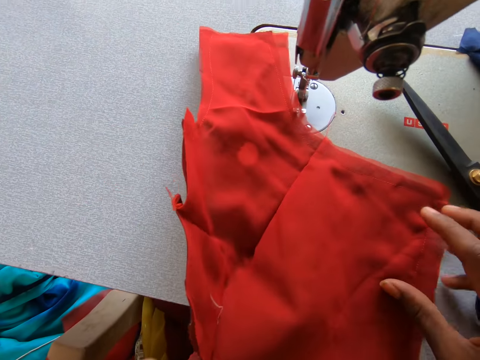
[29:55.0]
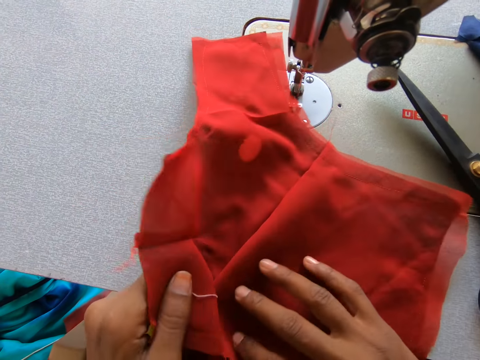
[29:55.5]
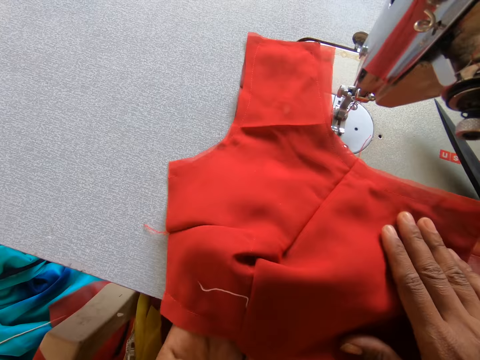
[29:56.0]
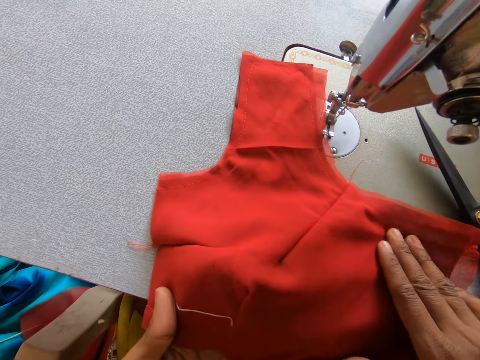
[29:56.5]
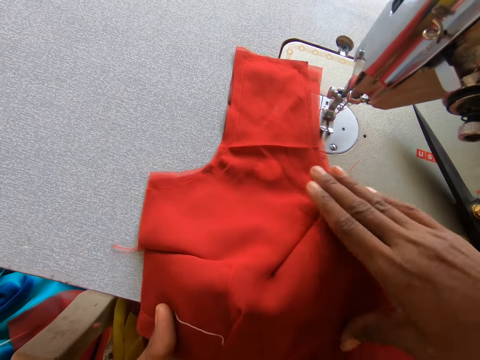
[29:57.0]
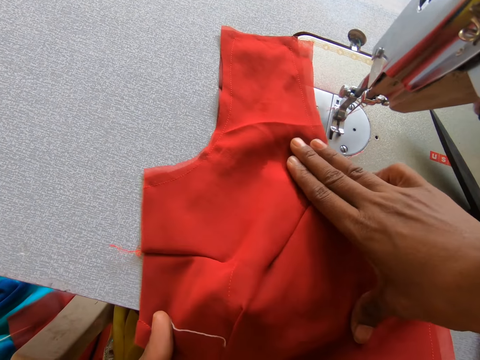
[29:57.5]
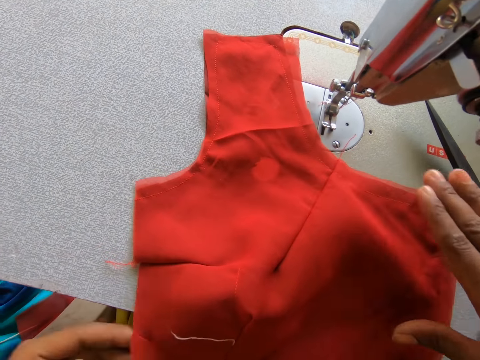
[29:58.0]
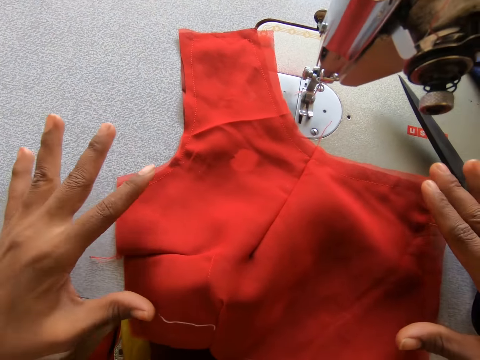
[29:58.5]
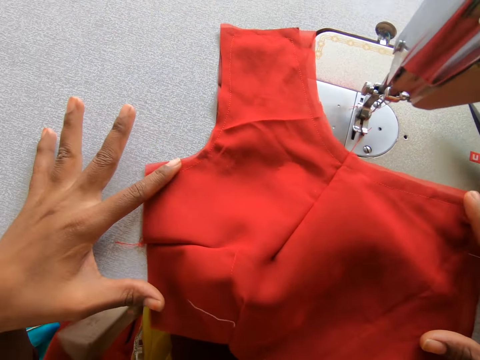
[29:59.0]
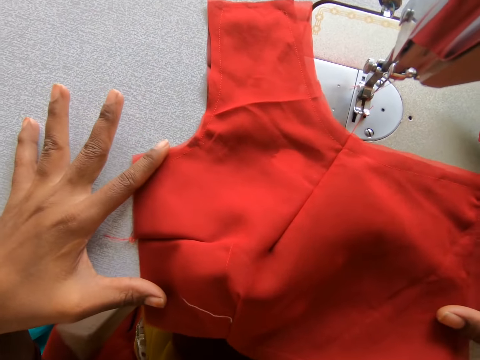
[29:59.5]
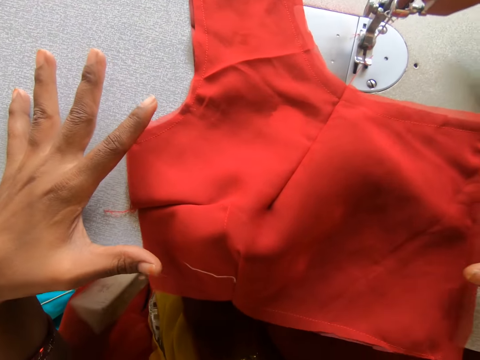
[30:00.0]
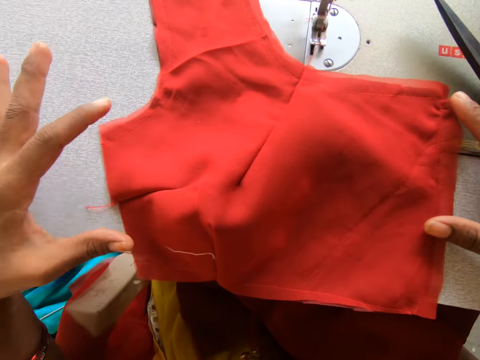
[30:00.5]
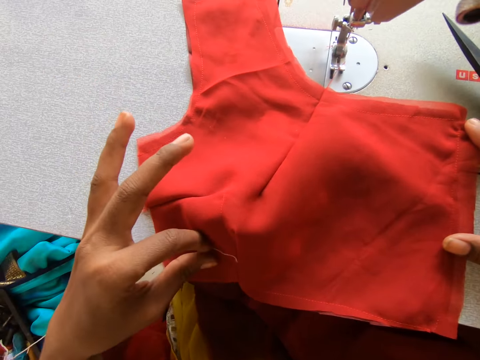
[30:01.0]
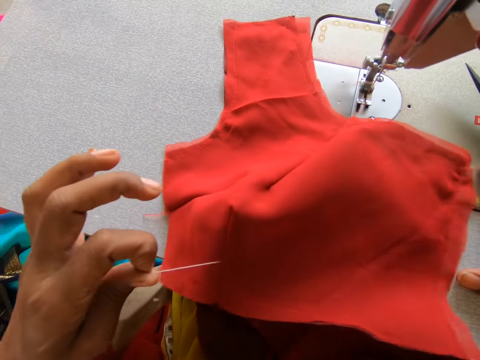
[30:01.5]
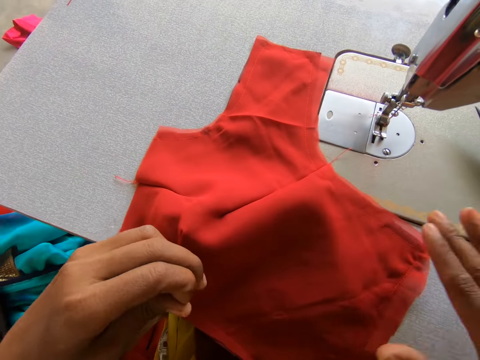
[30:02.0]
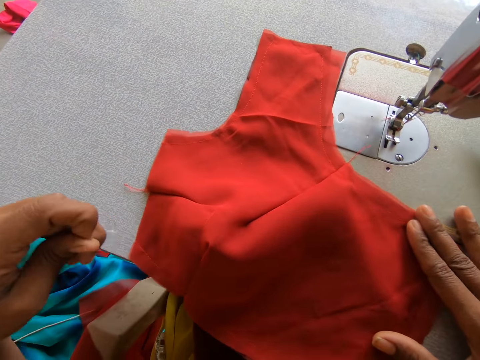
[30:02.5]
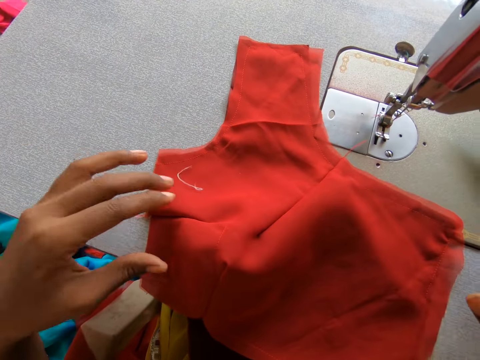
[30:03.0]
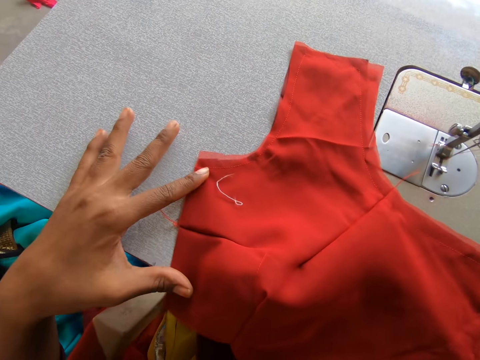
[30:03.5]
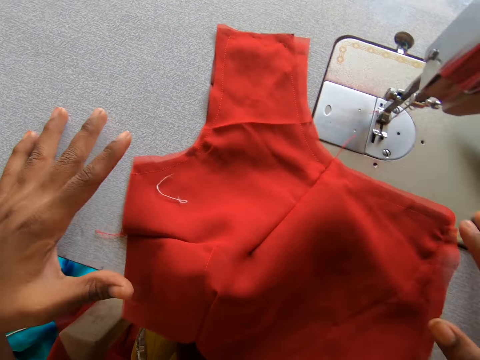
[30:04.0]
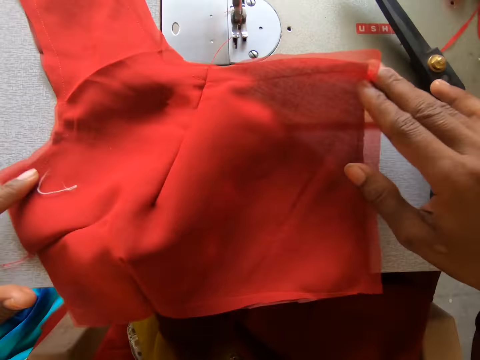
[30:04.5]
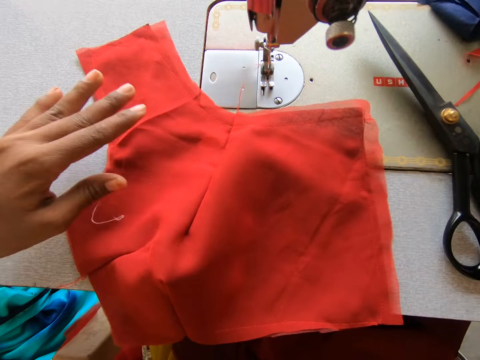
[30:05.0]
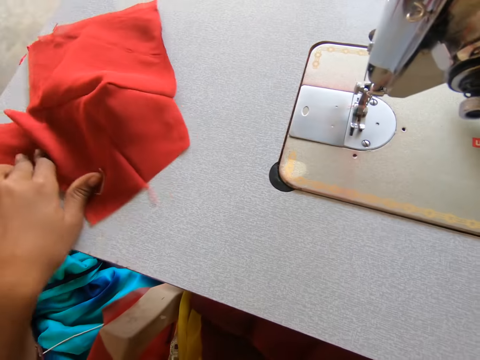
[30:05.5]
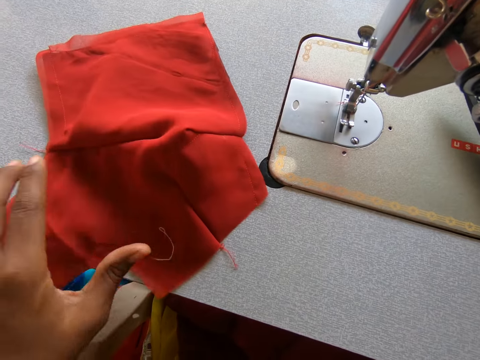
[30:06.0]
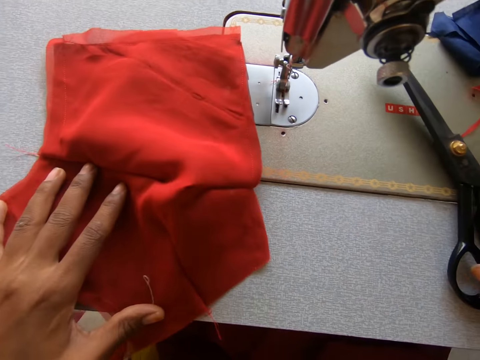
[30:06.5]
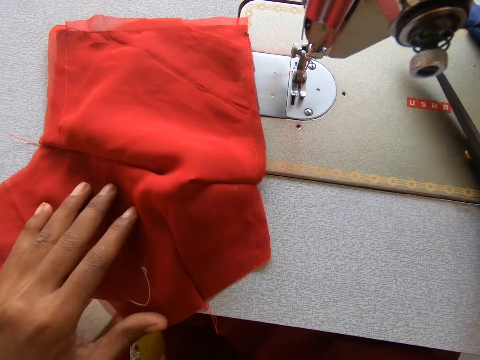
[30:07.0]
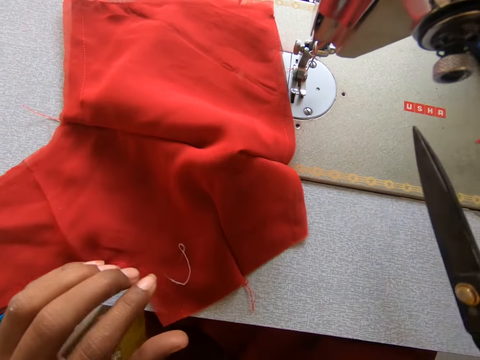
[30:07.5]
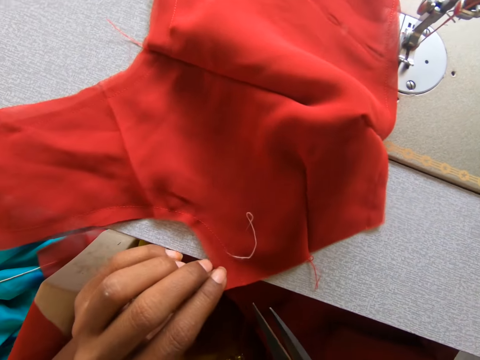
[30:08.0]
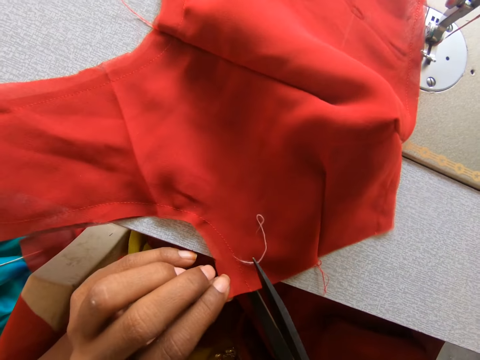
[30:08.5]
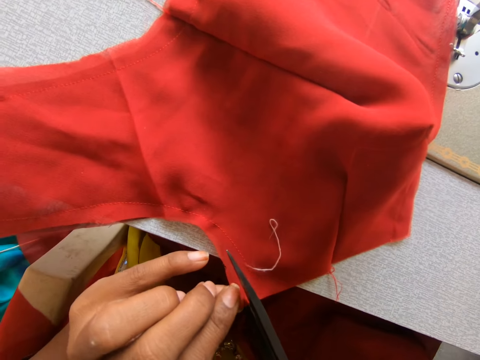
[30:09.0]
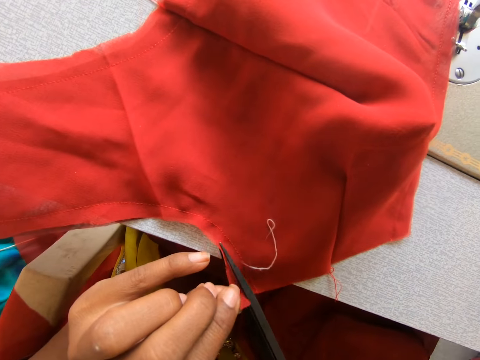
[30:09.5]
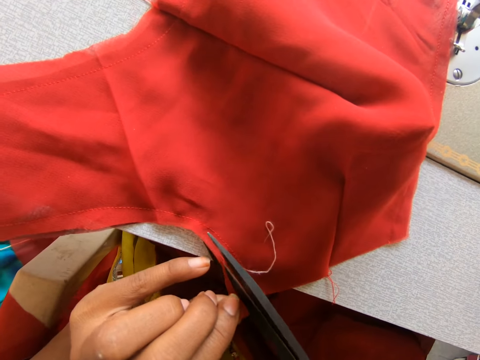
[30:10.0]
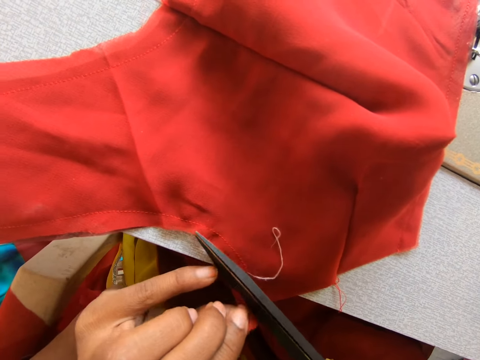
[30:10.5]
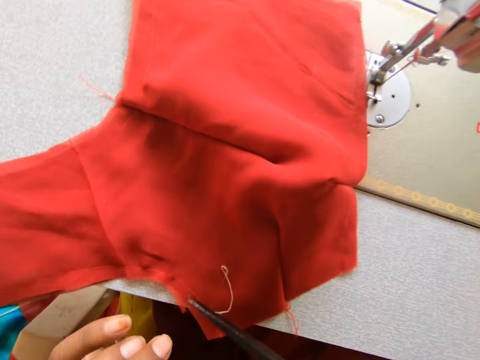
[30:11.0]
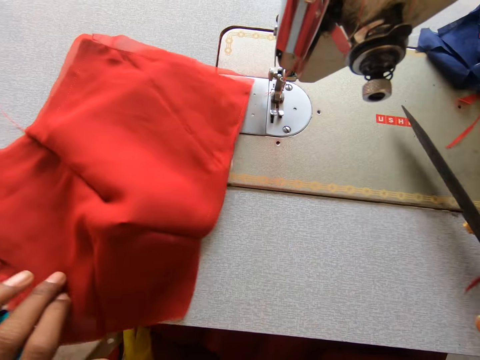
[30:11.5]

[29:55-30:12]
The camera wearer unfolds the fabric. She observes the cloth with her hand. She stretches the fabric. She holds the fabric with her index finger. She turns the fabric. She takes the scissors from the machine. She trims the excess of the cloth with the scissors.

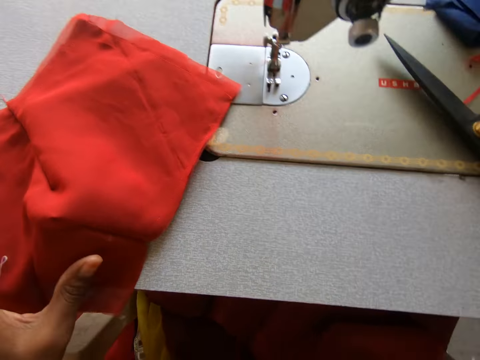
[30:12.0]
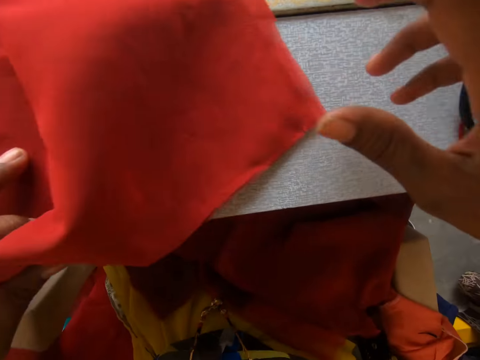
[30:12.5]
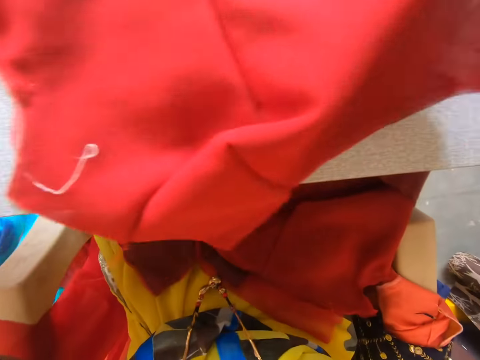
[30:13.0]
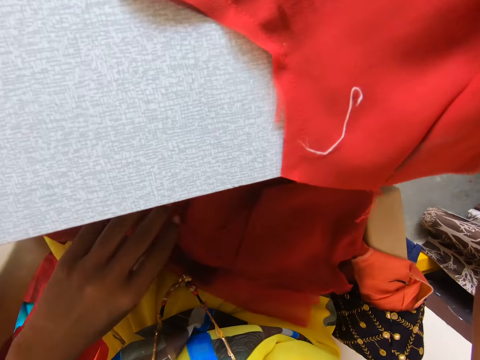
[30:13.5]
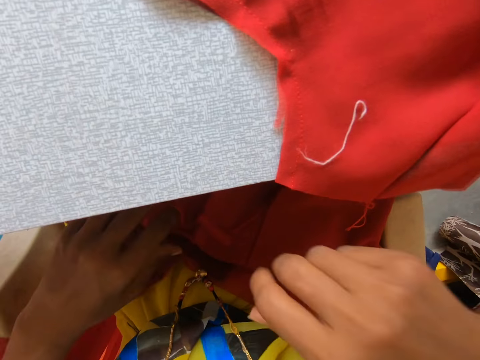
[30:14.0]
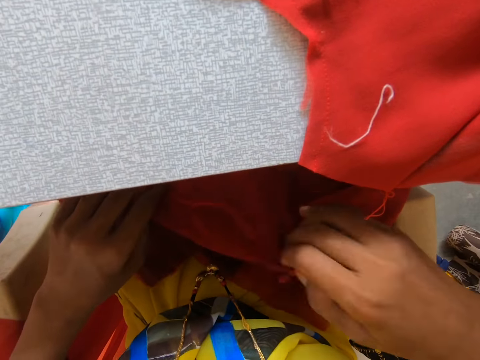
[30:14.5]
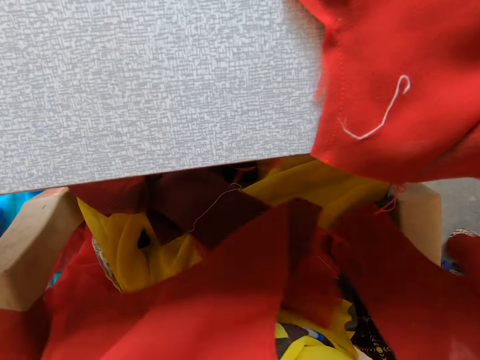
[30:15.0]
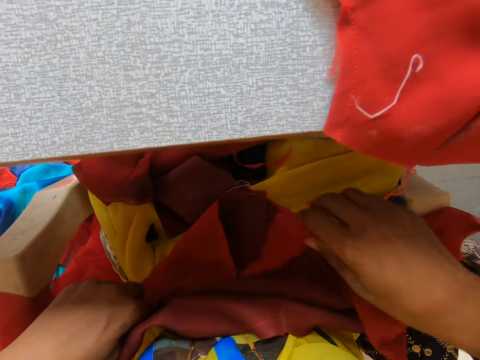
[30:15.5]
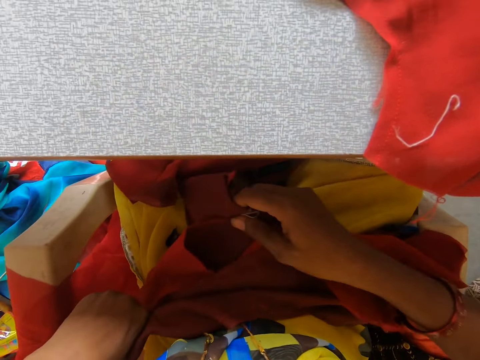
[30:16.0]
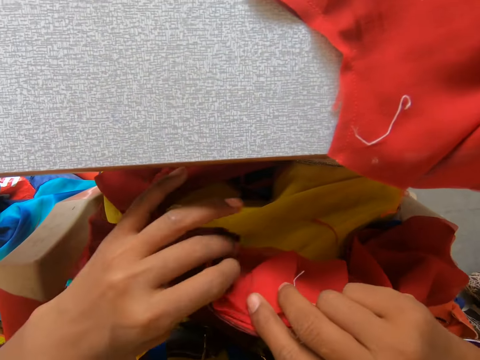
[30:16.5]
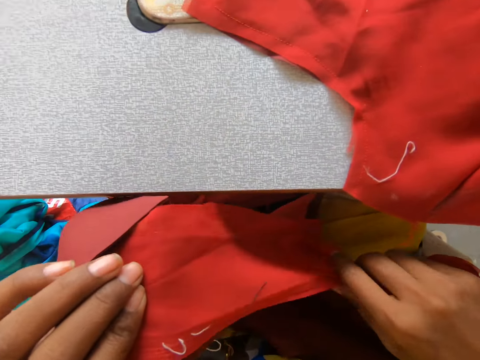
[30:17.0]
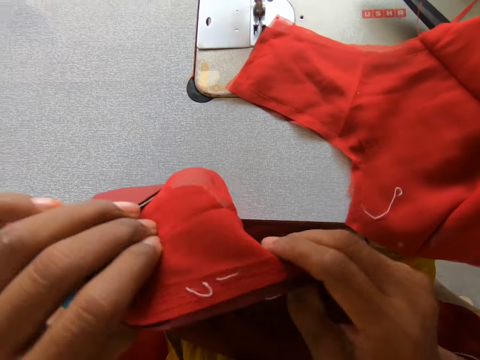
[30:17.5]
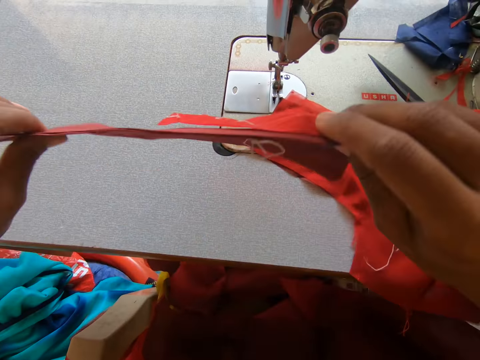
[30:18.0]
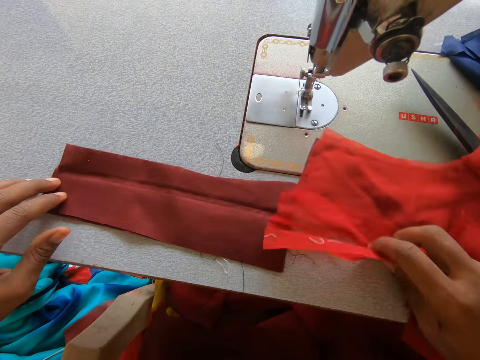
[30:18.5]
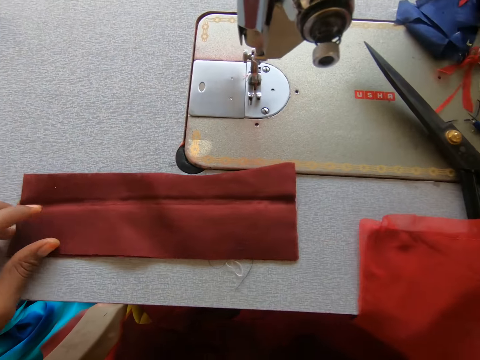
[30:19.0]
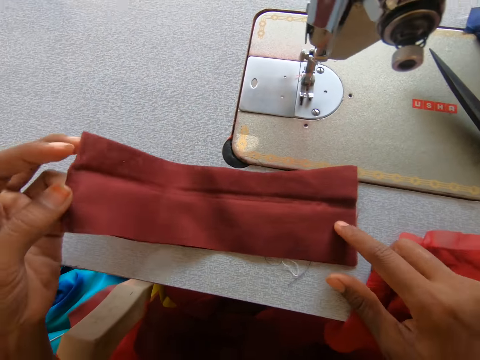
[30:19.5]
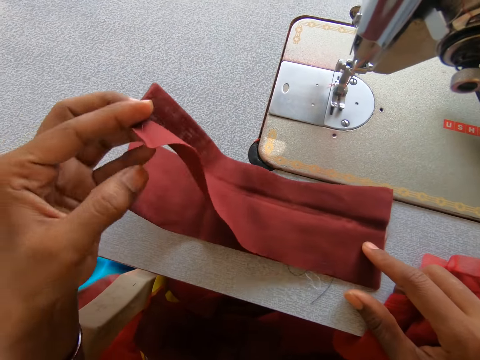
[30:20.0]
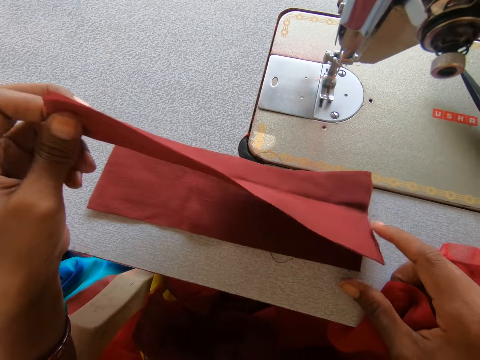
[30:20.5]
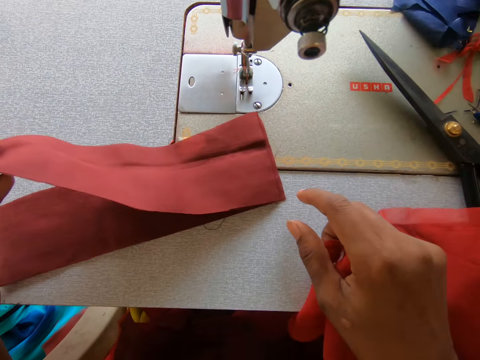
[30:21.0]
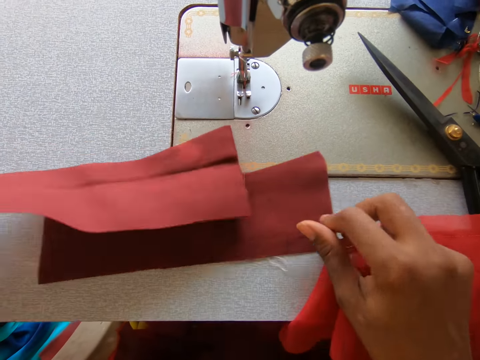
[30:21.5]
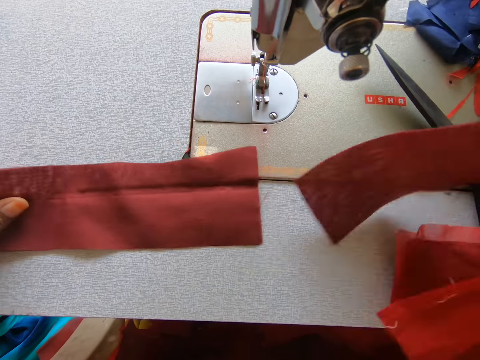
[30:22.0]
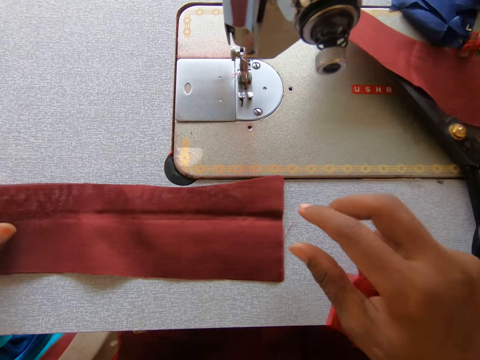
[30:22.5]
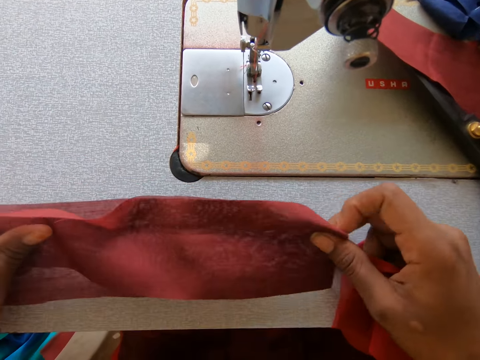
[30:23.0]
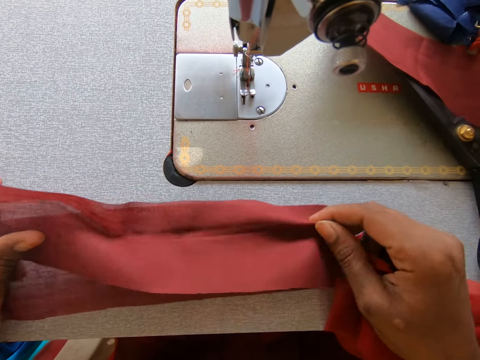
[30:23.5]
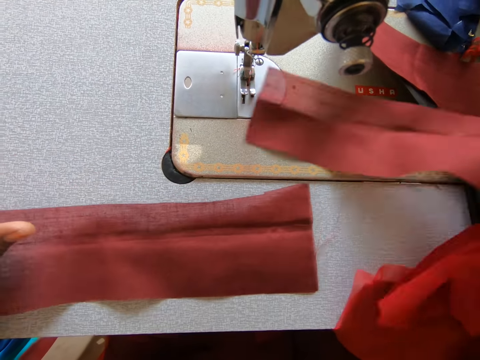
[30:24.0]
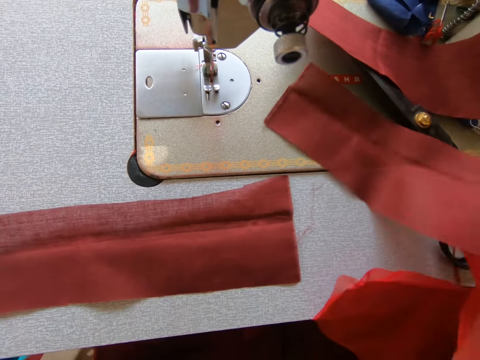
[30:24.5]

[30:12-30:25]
The camera wearer returns the scissors on top of the sewing machine. They move the clothes. They pull the fabric from the box. They take pieces of cloth from under the machine. They flap the piece of cloth. They place the pieces of cloth on the sewing machine. They pull out the lining. They arrange the pieces of cloth on the machine. They separate the fabric. They put aside the other piece of fabric.
